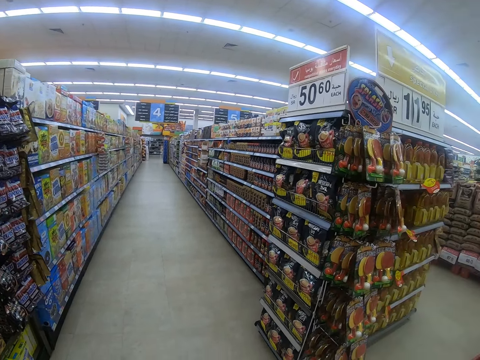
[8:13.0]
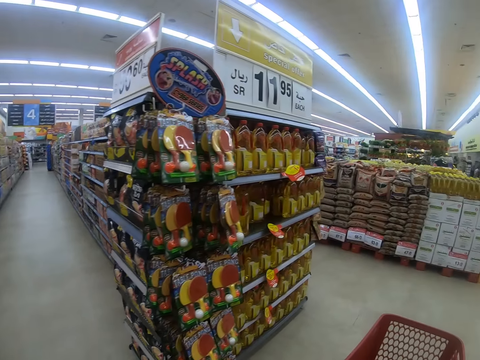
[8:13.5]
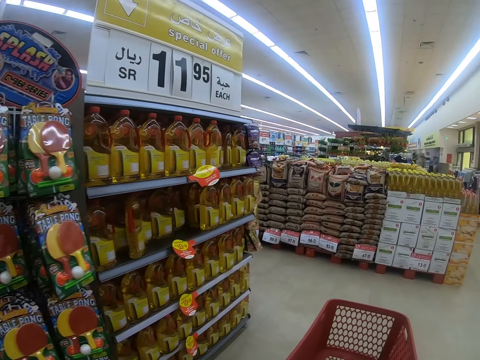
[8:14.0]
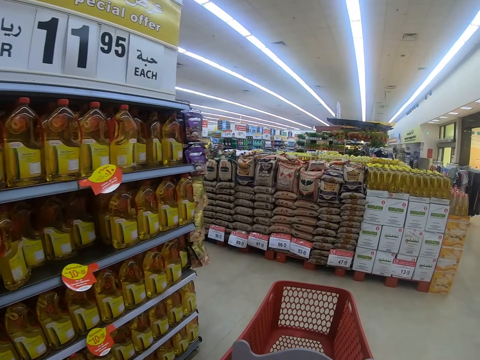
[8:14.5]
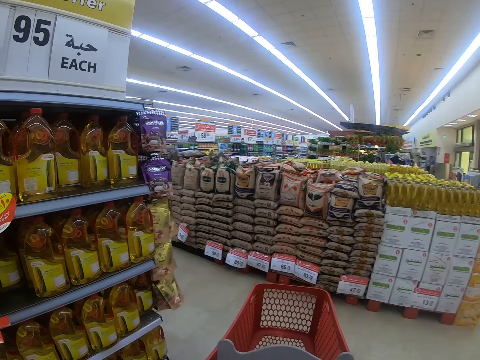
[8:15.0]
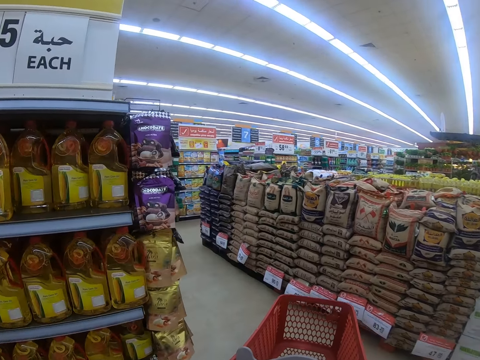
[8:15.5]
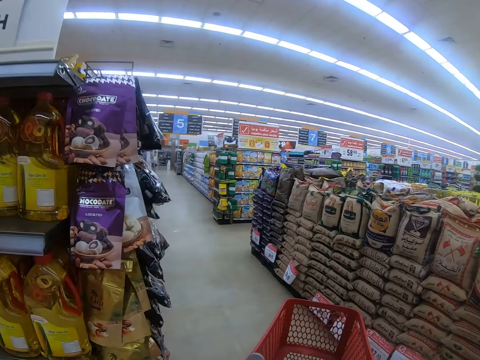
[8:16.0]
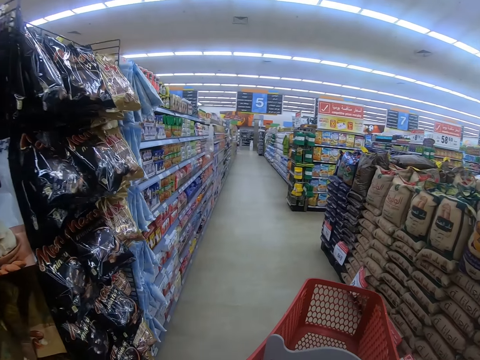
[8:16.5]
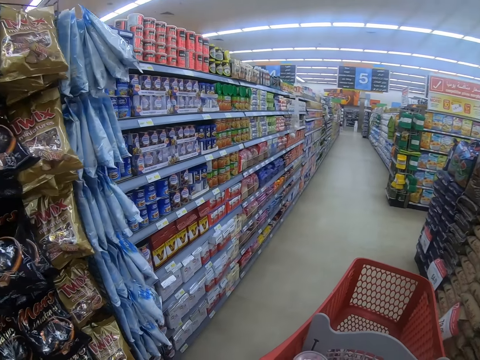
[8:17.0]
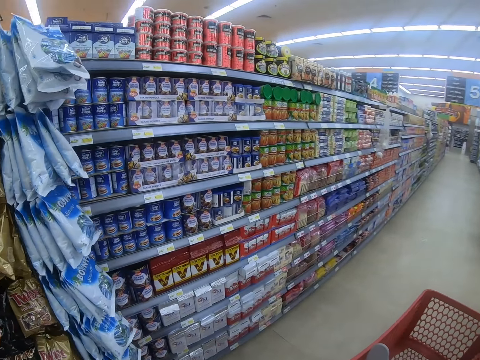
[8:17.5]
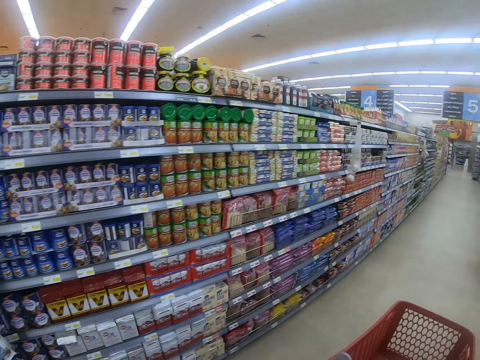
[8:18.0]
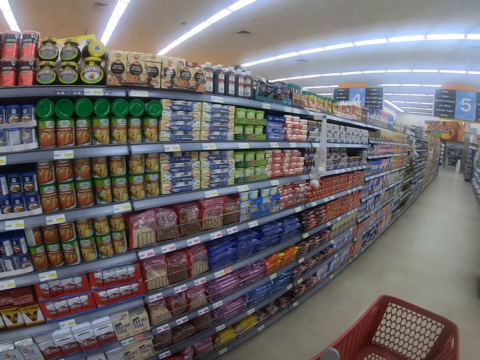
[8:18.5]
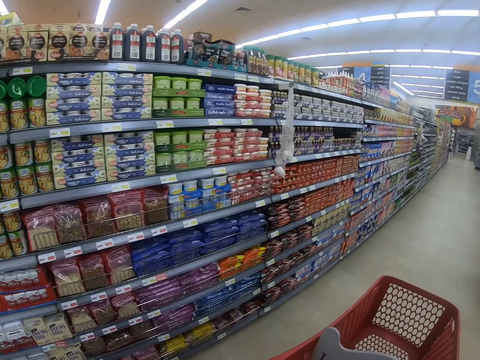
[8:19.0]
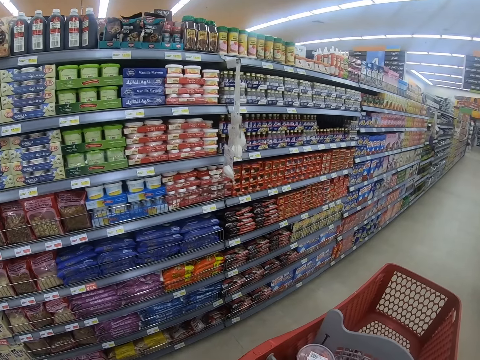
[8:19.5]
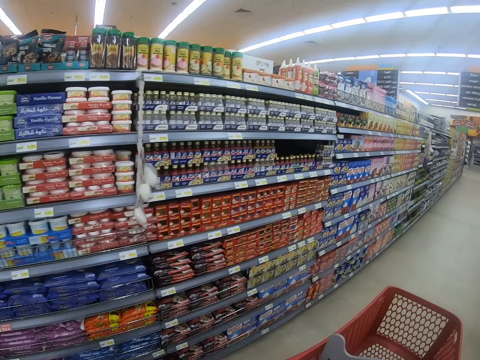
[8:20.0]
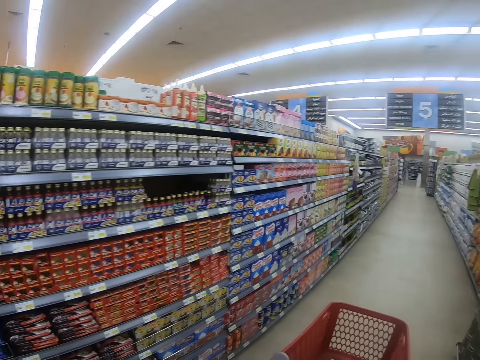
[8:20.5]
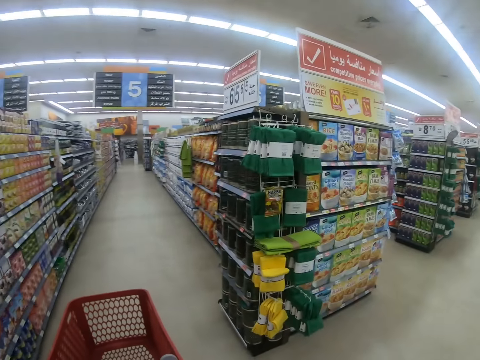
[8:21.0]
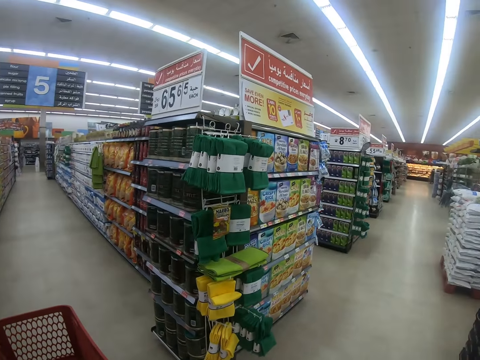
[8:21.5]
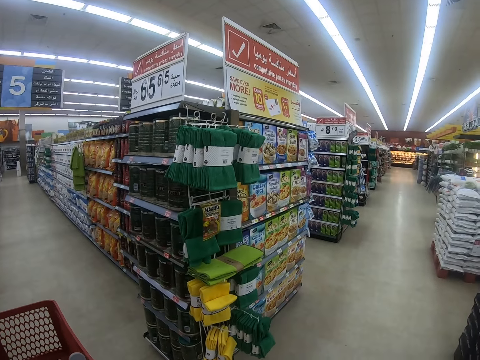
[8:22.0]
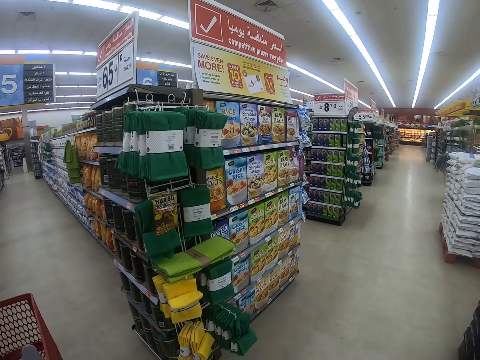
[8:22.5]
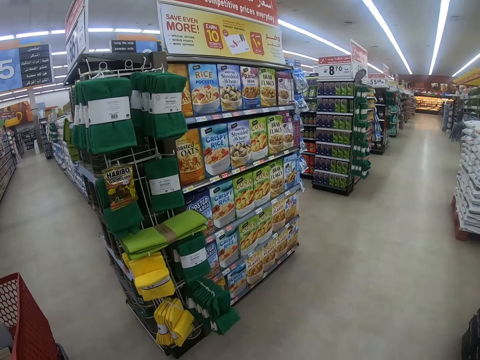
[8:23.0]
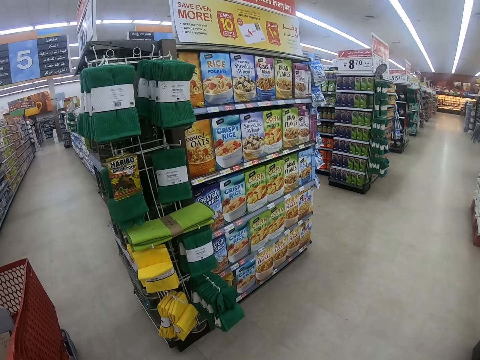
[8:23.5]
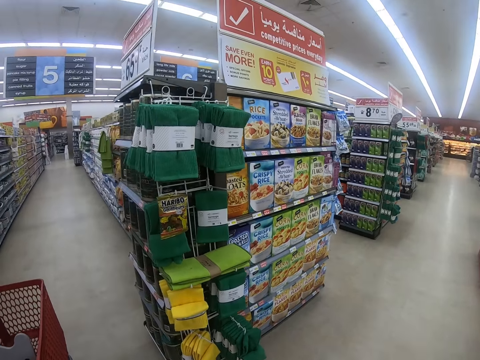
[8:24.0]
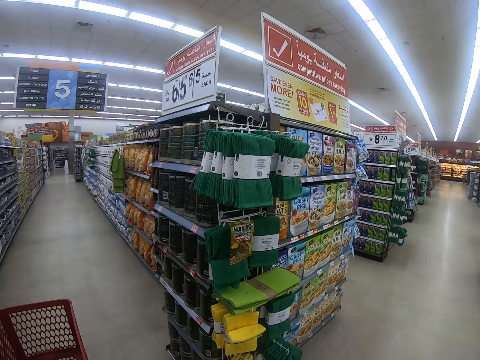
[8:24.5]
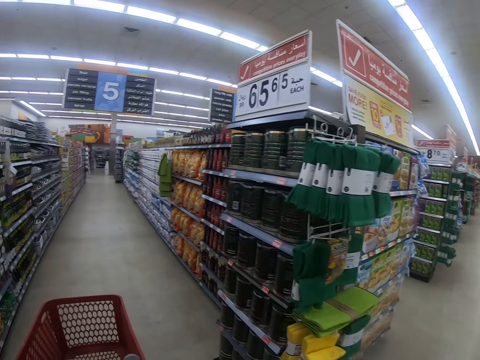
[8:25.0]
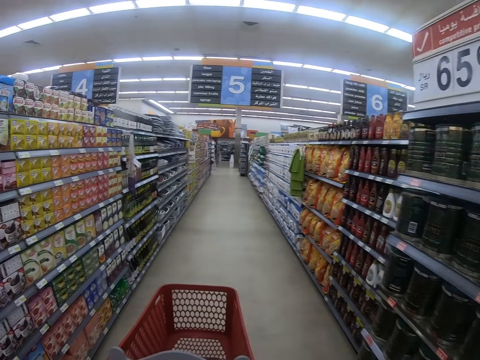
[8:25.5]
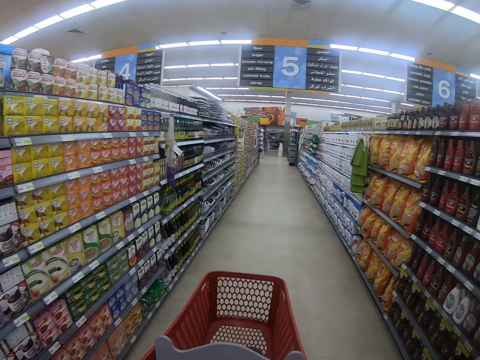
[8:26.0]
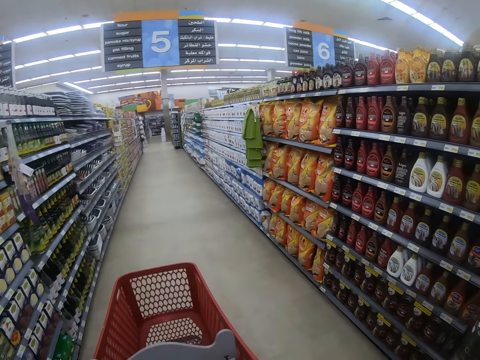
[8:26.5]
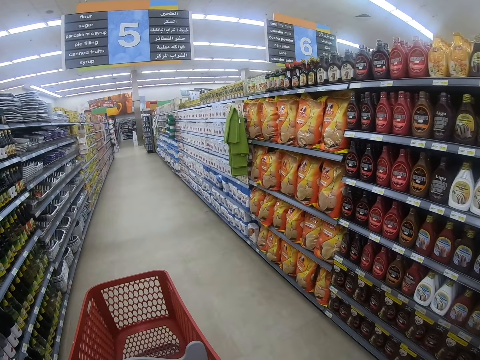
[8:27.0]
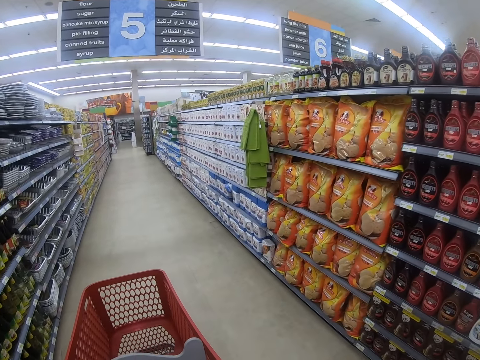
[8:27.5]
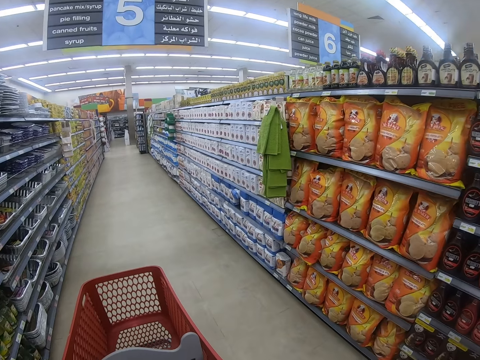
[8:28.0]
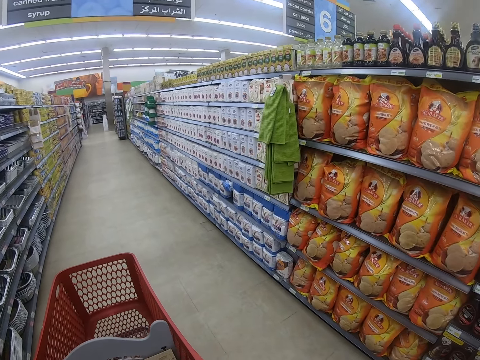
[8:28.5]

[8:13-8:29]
The camera wearer looks around the supermarket shelf and stops. They push the trolley. They walk around the supermarket, look around the supermarket shelf and pull the trolley.

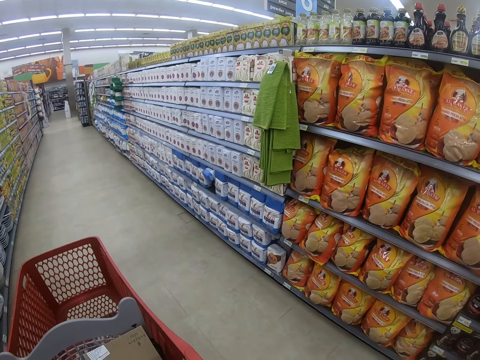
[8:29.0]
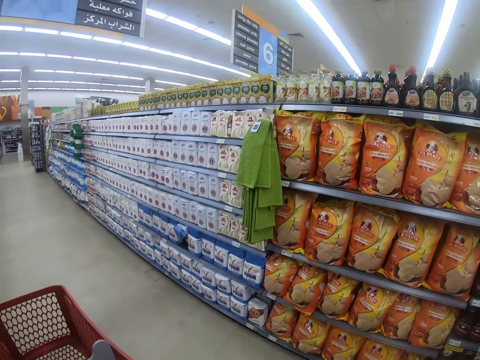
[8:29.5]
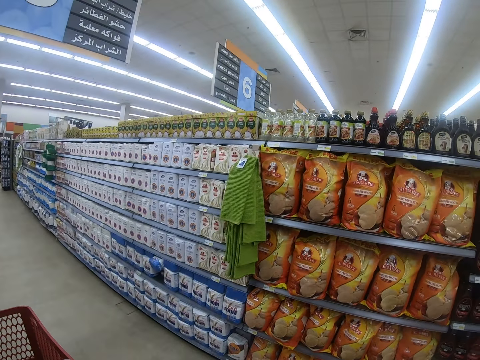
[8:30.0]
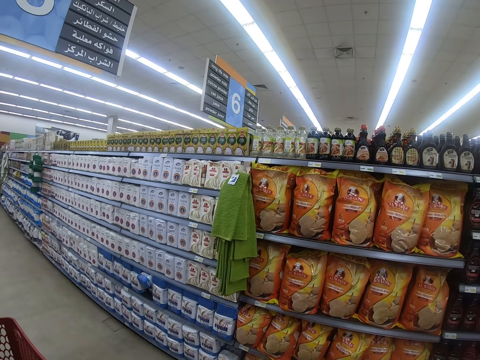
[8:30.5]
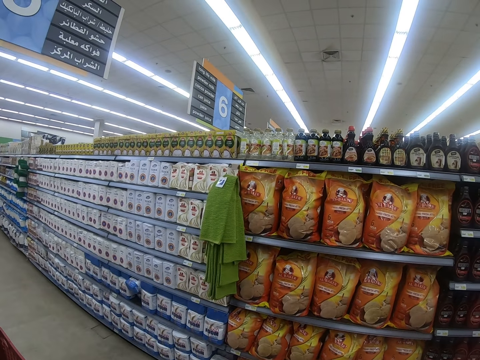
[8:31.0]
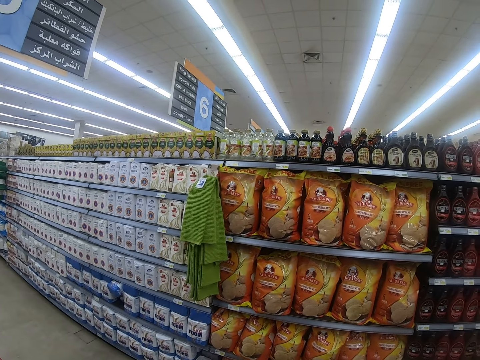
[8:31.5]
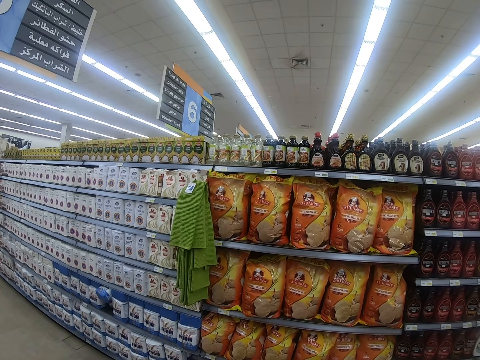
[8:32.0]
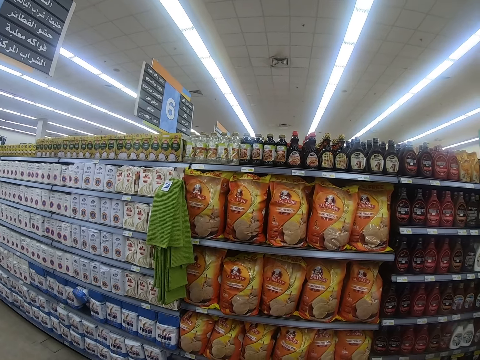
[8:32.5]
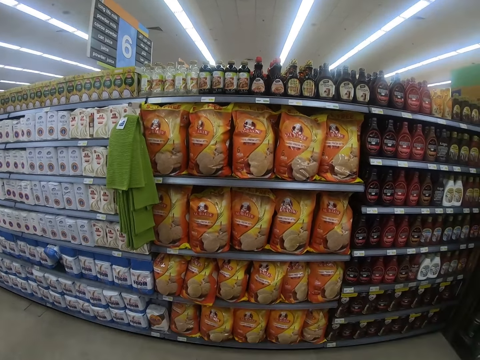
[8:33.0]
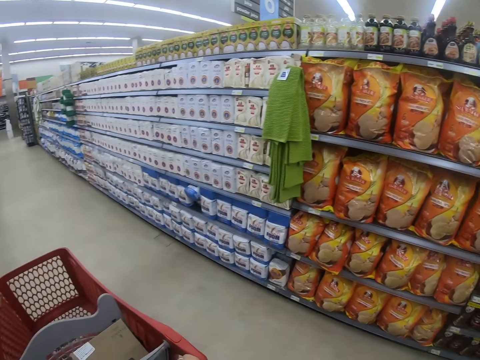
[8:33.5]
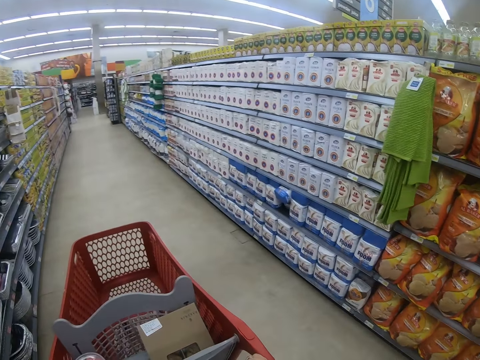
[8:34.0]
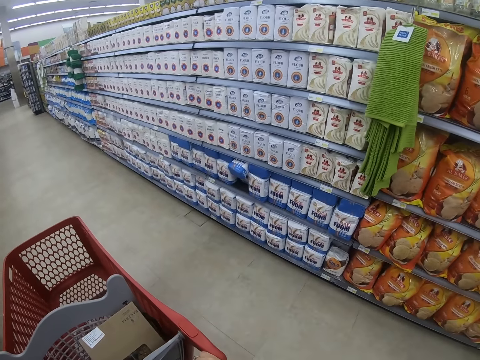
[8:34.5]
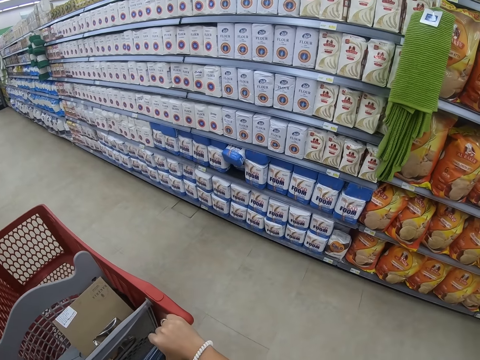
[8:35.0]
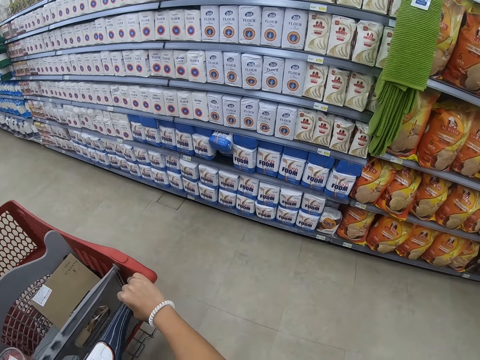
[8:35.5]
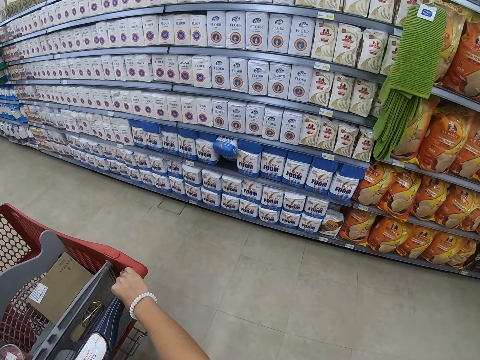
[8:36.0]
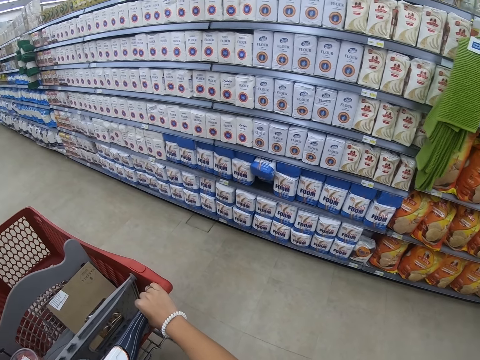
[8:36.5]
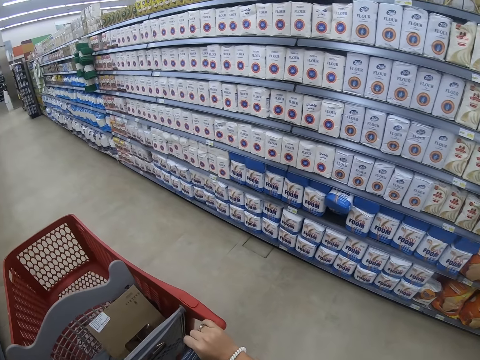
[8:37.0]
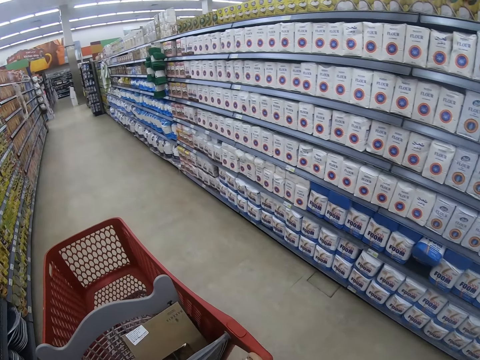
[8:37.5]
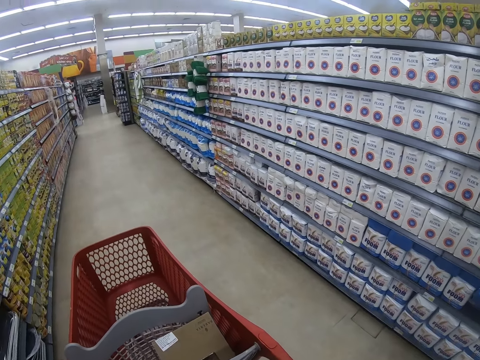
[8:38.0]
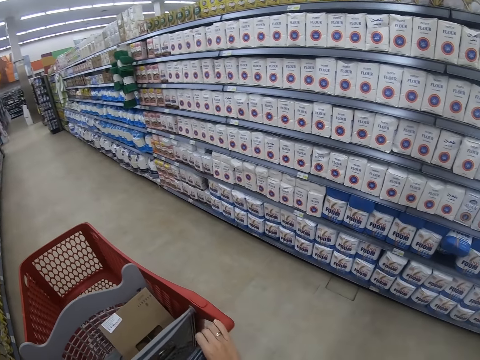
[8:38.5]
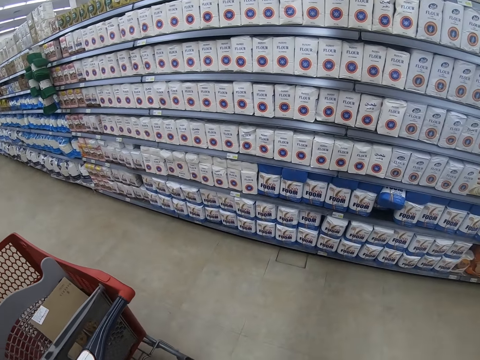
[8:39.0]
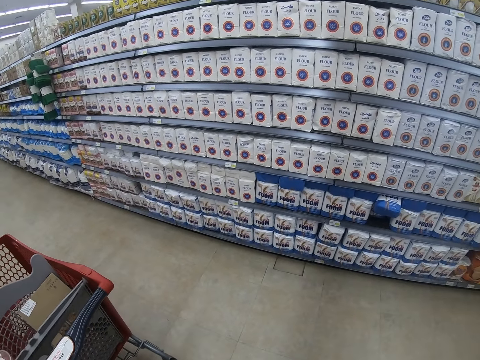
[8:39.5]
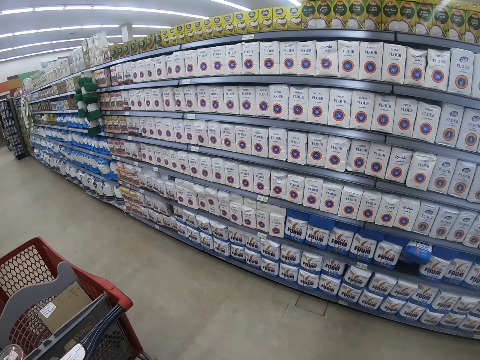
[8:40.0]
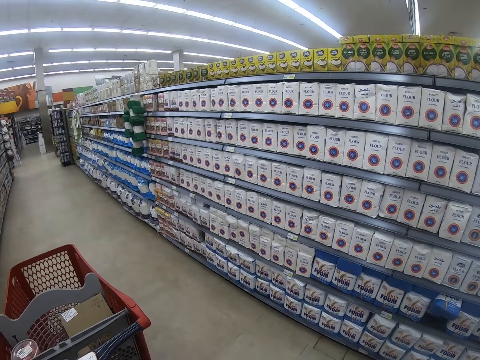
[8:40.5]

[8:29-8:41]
The camera wearer stops and looks around the supermarket shelf. They push the trolley. They pull the trolley, walk around the supermarket and look around.
